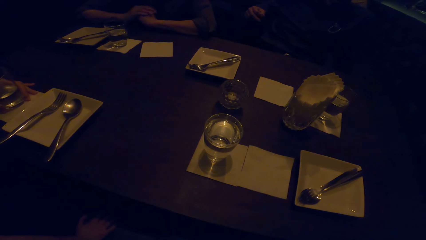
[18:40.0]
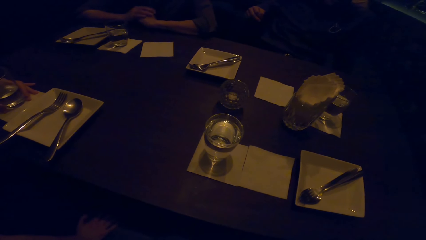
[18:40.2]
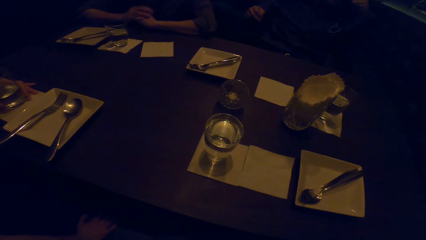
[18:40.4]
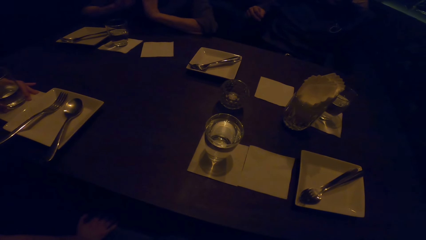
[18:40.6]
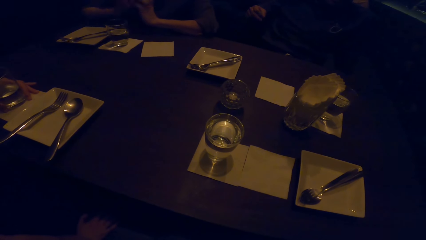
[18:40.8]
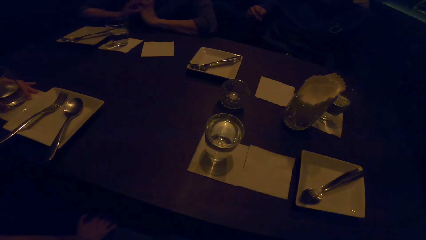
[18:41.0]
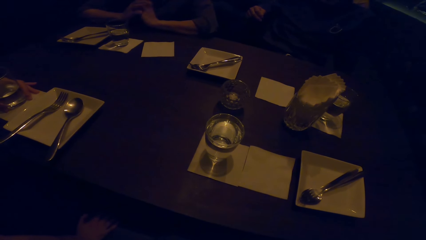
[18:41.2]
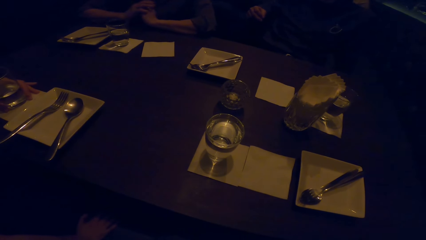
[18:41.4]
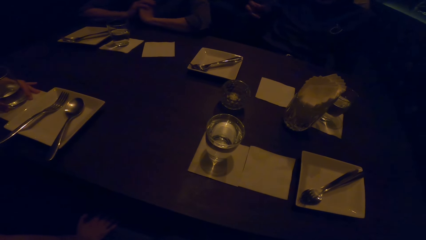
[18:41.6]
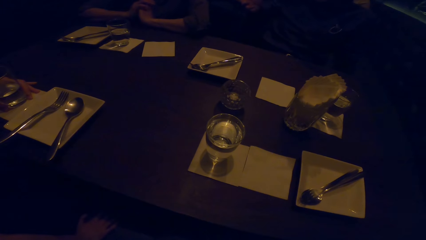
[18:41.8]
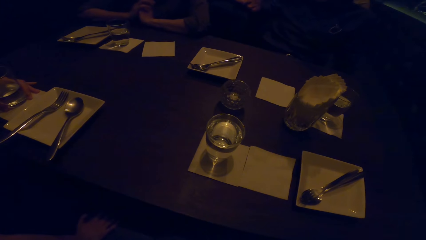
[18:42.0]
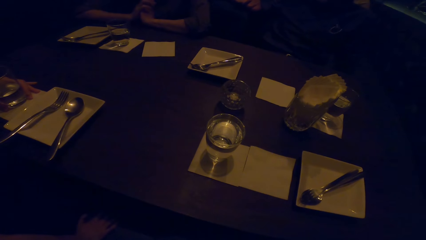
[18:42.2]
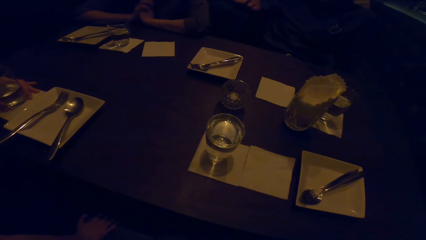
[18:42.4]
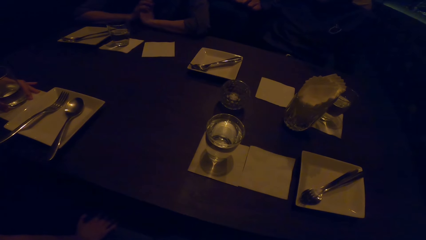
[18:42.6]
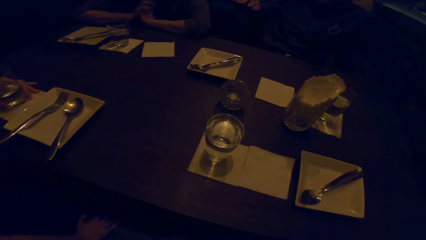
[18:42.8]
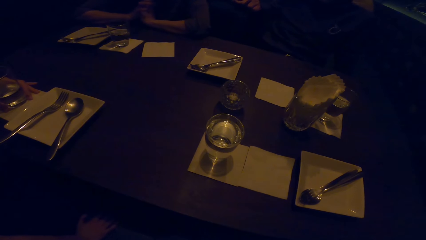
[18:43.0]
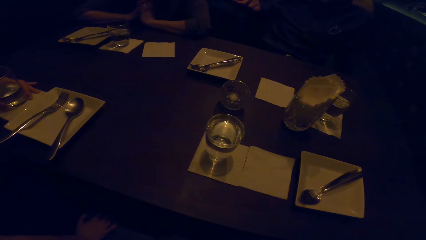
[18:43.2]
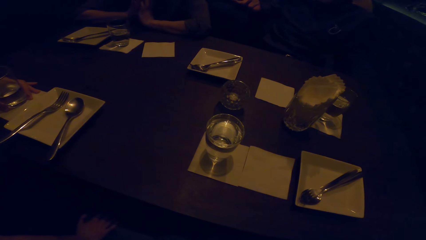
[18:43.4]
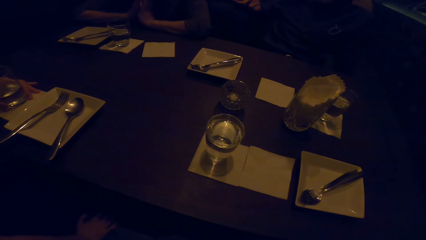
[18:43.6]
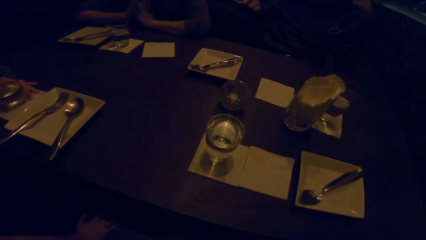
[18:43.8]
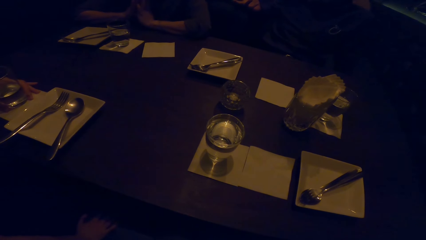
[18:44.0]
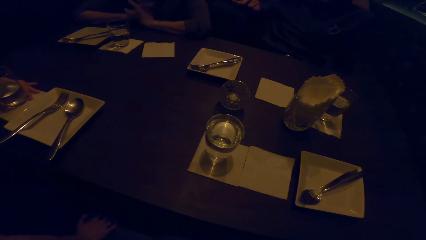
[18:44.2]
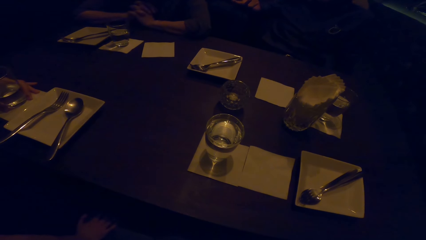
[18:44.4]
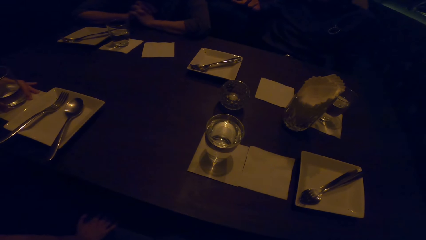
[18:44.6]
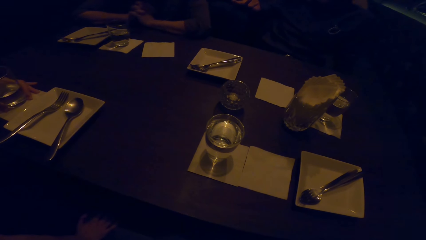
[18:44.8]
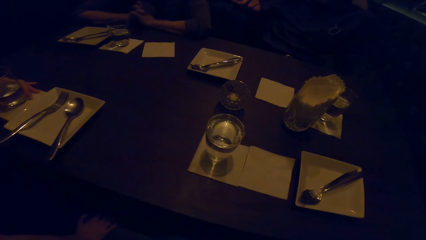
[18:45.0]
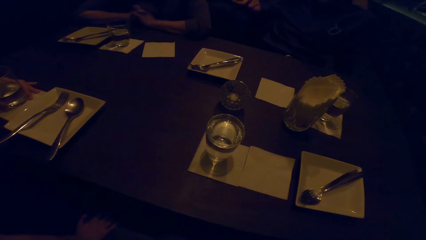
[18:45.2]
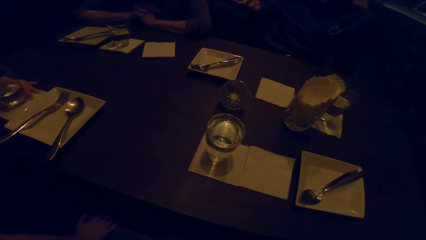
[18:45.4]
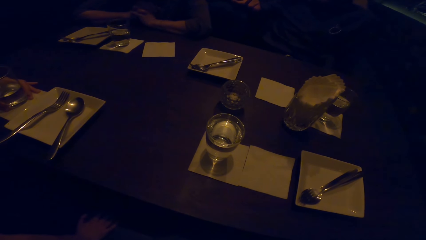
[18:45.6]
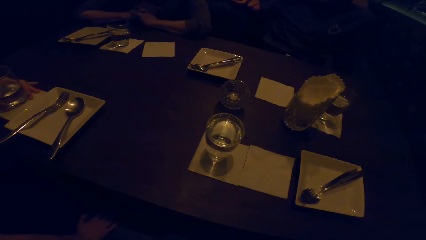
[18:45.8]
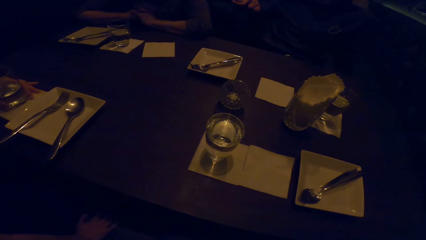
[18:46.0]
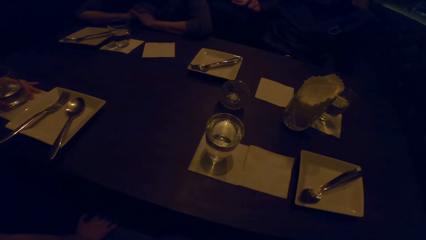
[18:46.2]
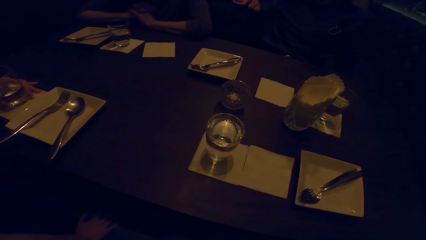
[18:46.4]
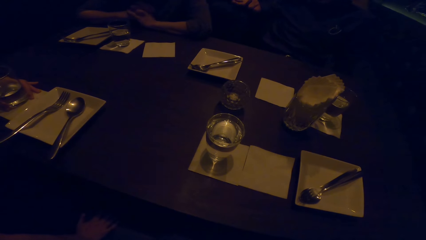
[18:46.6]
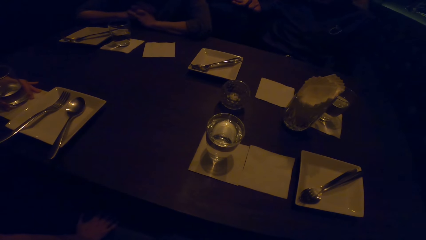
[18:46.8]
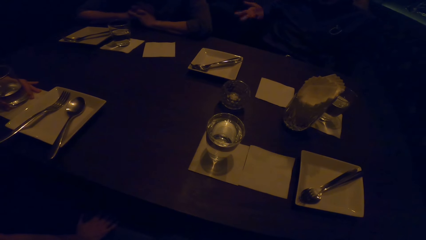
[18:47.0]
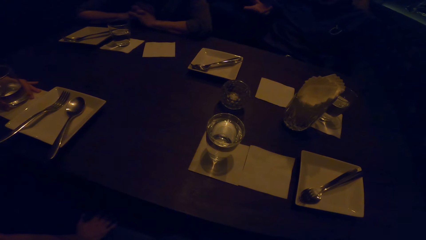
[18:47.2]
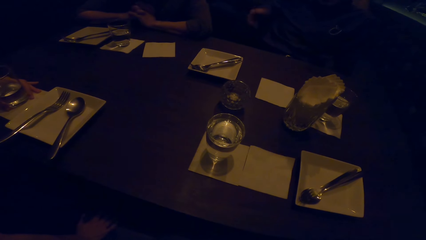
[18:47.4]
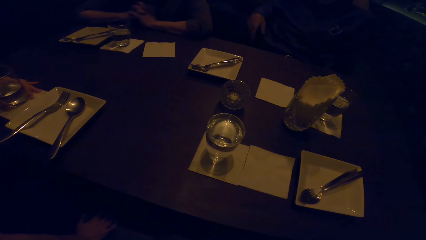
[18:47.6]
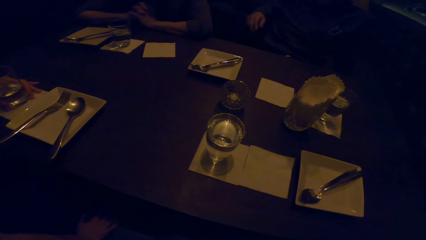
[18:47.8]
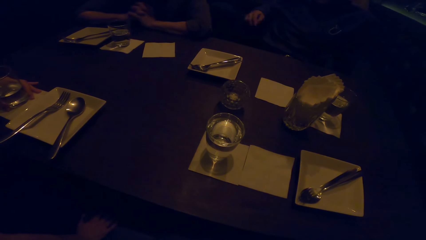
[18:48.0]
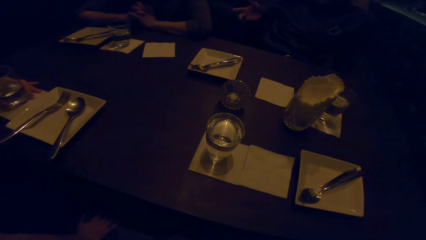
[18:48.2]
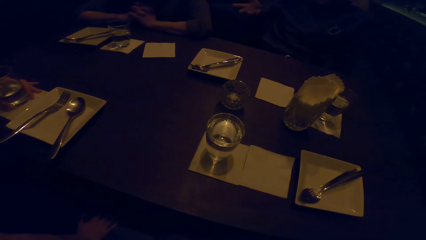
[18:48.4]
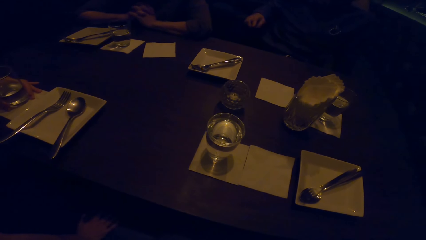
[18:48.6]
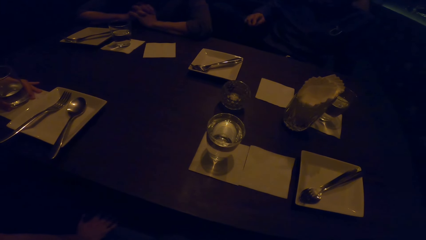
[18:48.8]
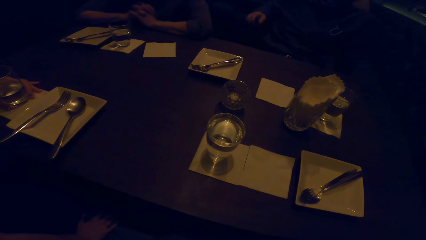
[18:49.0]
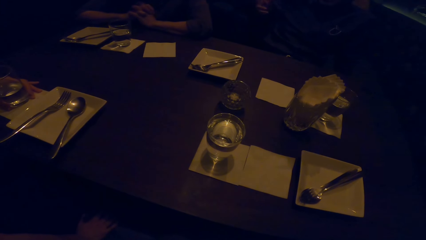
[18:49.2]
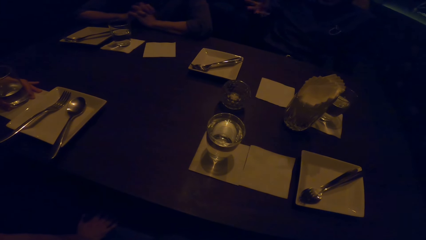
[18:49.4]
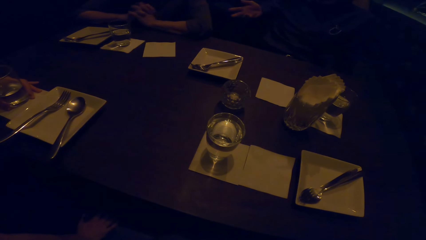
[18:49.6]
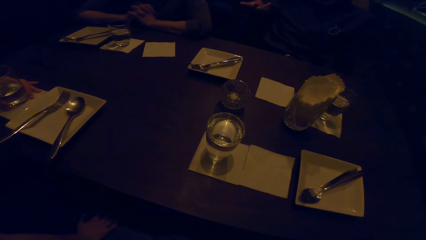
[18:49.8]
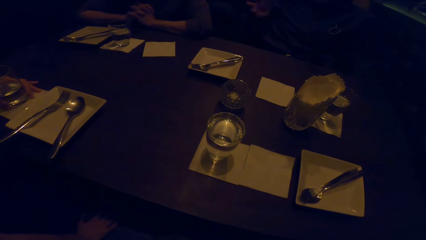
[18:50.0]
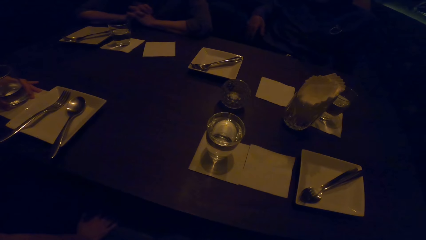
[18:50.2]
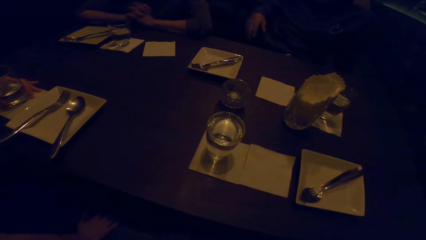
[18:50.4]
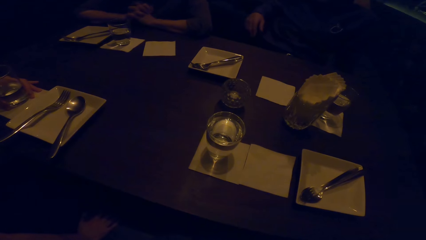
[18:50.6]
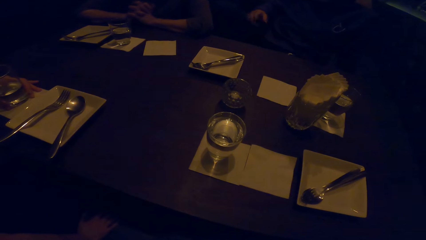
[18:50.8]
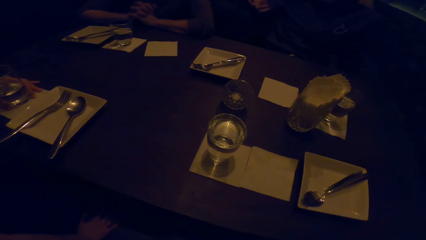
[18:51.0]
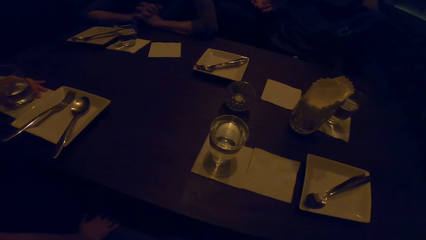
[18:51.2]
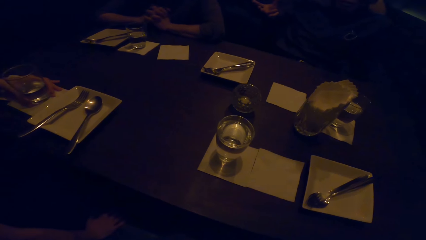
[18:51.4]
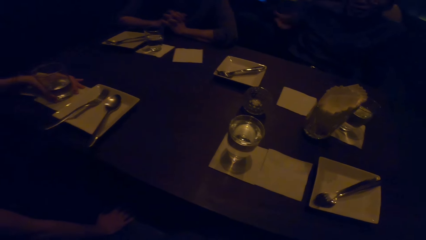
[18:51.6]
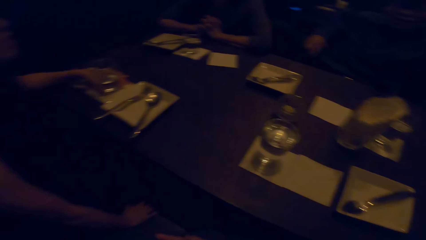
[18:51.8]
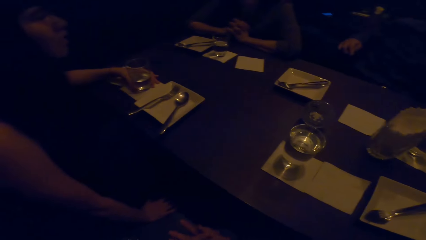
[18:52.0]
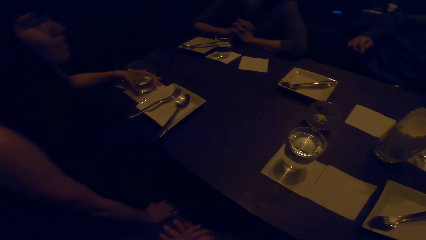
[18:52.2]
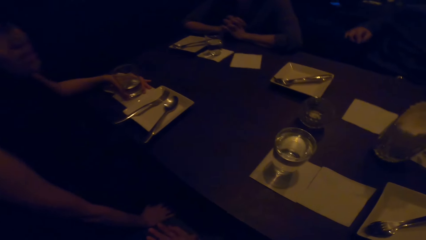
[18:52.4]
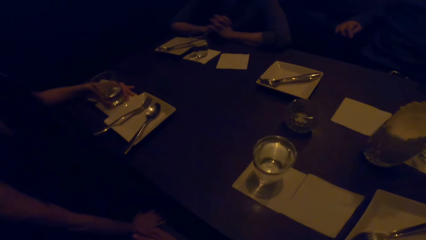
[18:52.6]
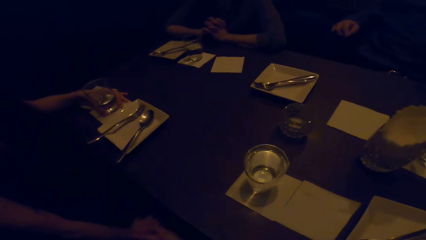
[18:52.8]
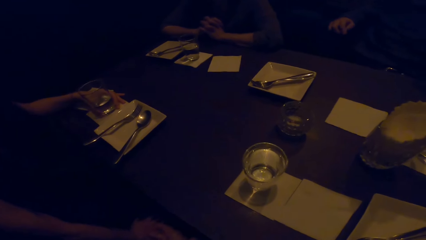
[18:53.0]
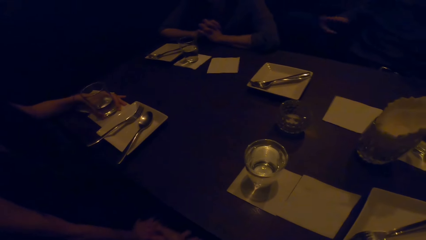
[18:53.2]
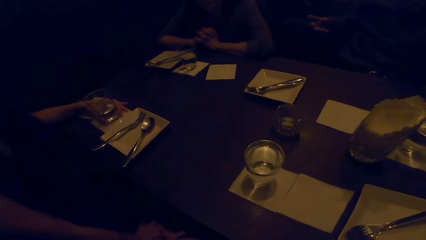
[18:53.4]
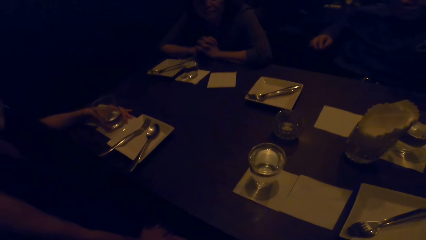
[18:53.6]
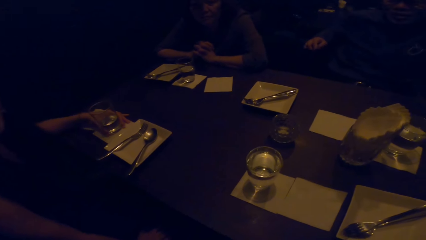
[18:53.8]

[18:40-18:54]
A man responds to a woman. Another woman talks to her colleagues. The camera wearer talks to her colleagues.

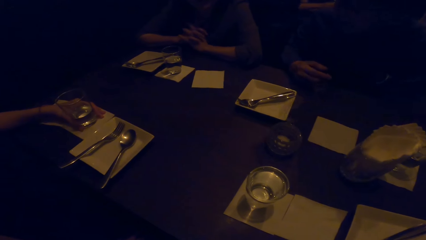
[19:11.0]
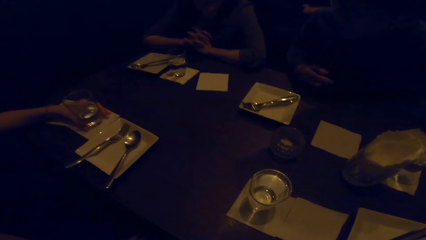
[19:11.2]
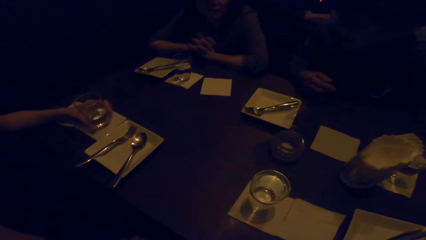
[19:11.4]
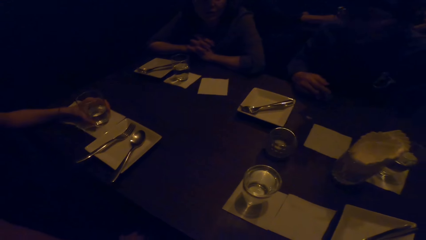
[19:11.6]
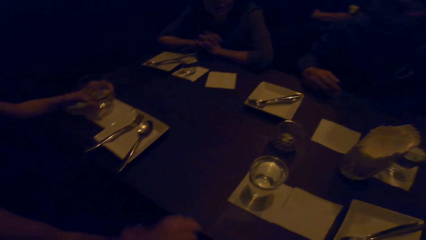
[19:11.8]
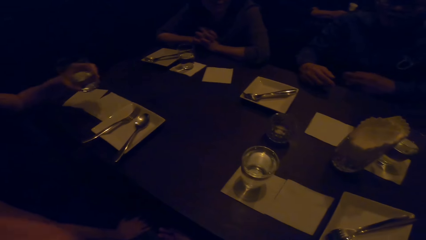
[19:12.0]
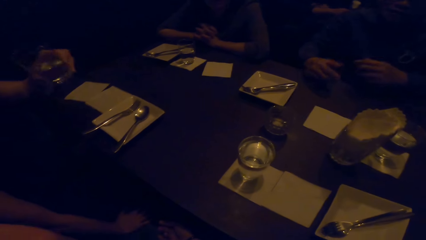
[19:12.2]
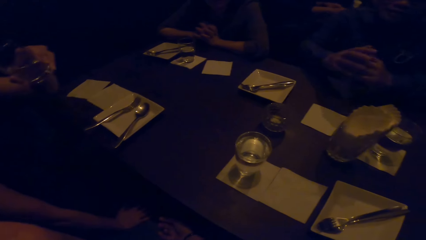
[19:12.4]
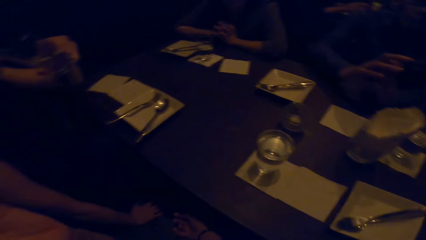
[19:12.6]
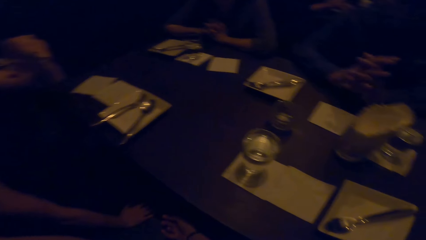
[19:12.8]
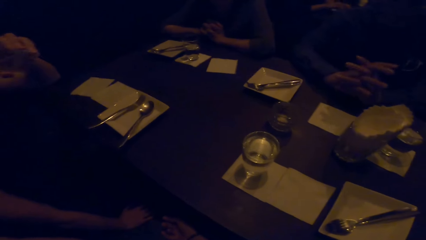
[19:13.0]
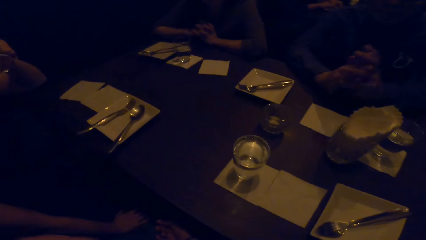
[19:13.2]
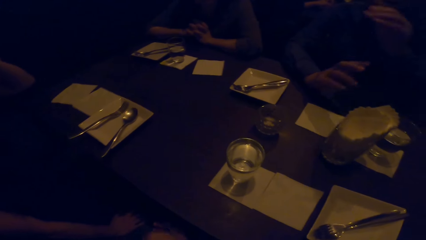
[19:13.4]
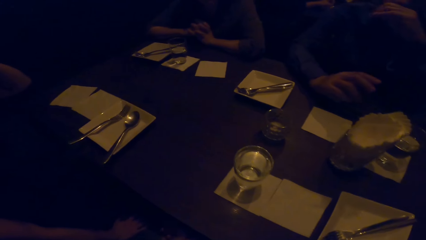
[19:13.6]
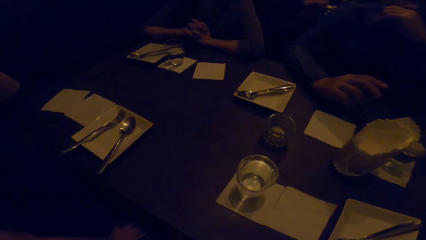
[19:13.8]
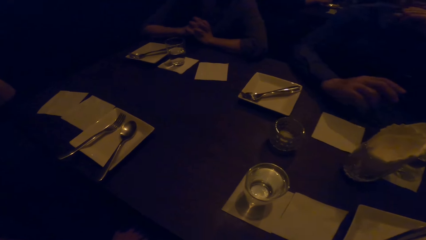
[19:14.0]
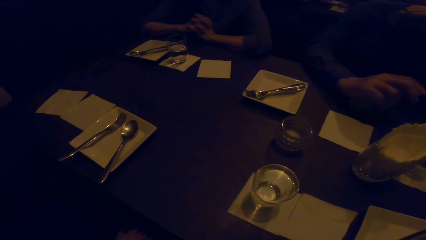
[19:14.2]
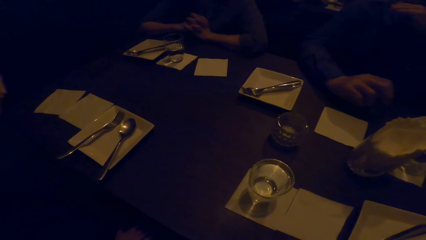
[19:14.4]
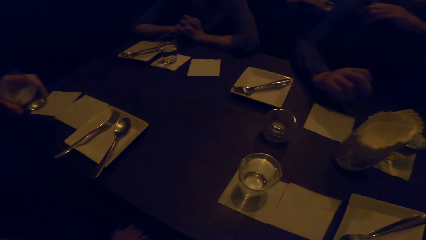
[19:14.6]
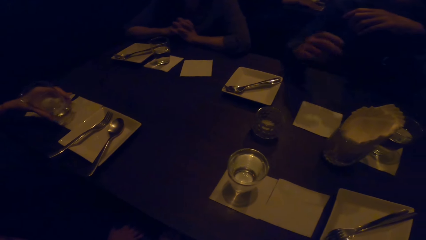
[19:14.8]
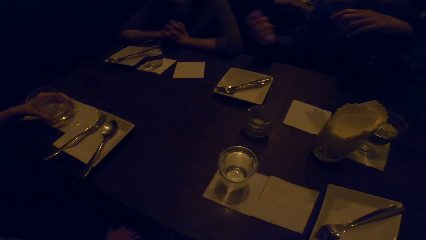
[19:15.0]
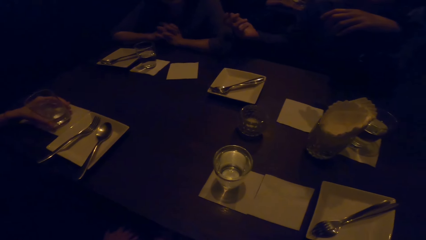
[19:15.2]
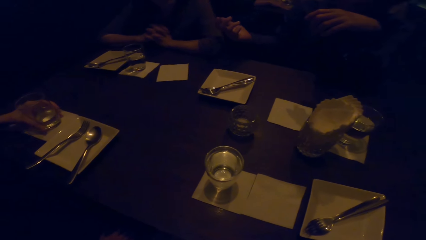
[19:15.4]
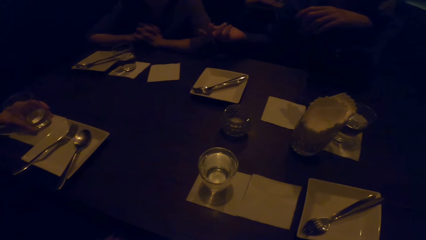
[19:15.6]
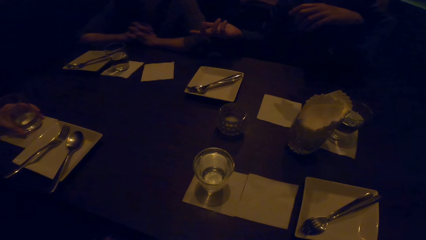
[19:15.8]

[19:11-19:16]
The camera wearer talks to her colleagues. A woman picks up a glass of water. A man interlocks his fingers. The woman sips water in the glass. The man puts his hand near his mouth. The woman puts the glass of water on a table.
